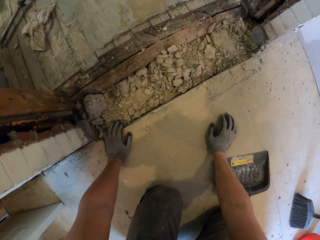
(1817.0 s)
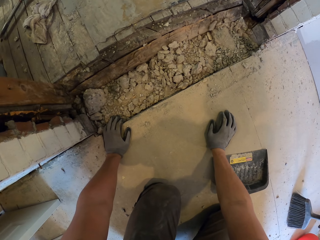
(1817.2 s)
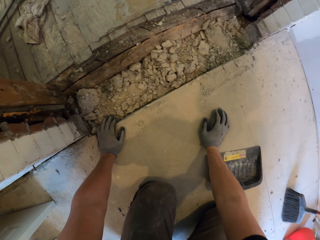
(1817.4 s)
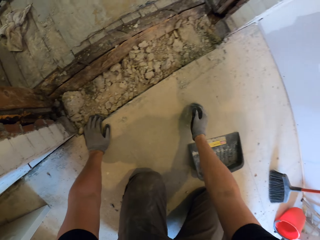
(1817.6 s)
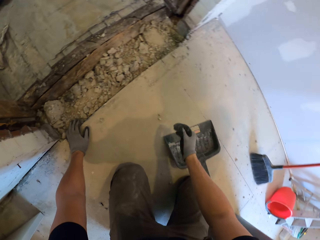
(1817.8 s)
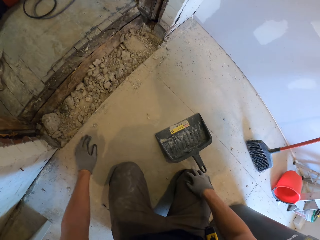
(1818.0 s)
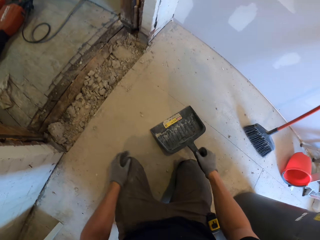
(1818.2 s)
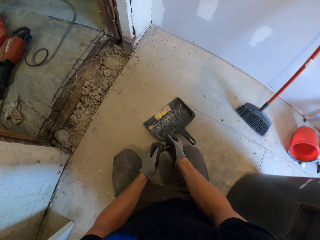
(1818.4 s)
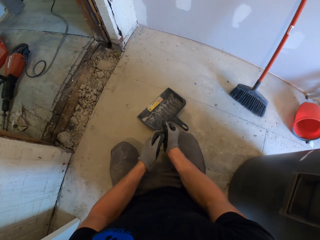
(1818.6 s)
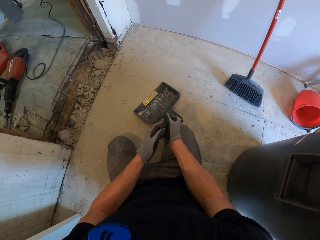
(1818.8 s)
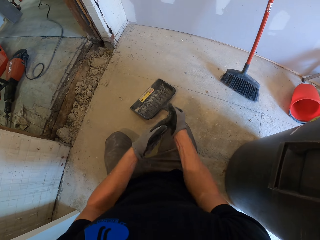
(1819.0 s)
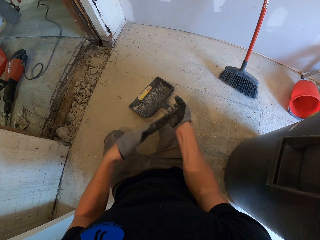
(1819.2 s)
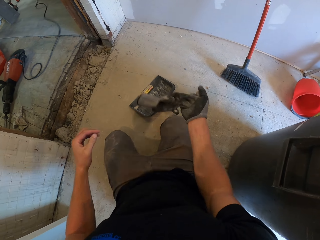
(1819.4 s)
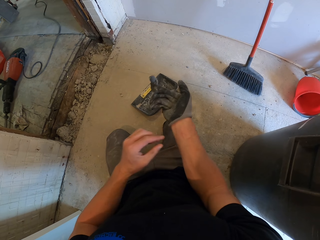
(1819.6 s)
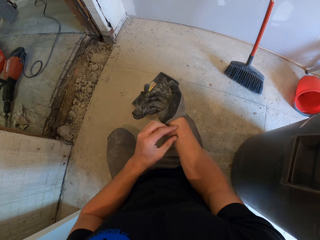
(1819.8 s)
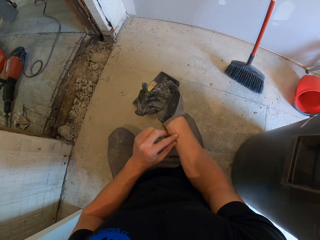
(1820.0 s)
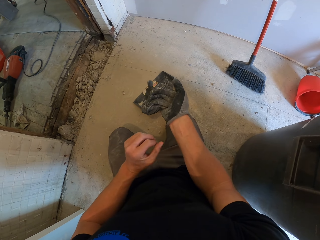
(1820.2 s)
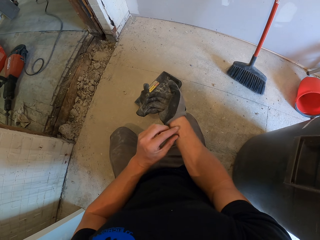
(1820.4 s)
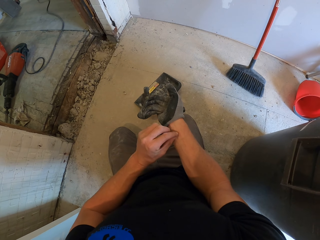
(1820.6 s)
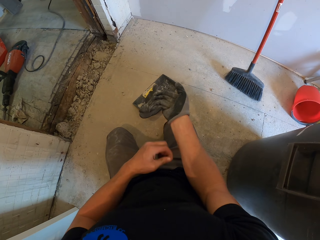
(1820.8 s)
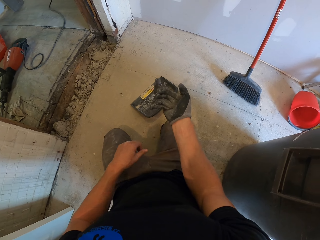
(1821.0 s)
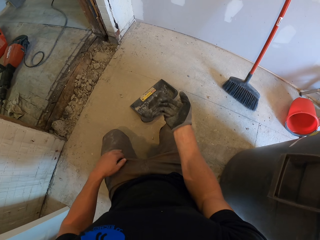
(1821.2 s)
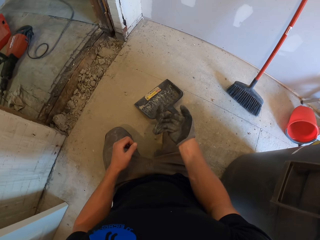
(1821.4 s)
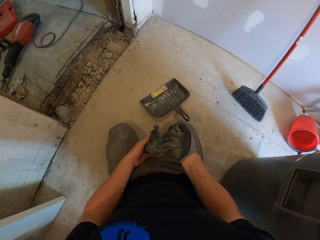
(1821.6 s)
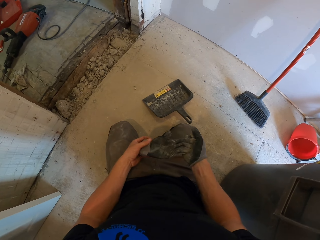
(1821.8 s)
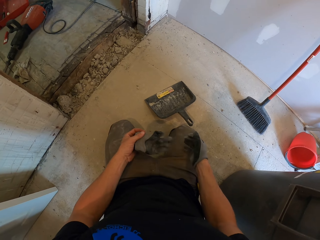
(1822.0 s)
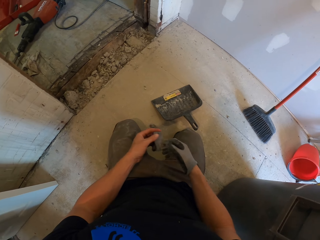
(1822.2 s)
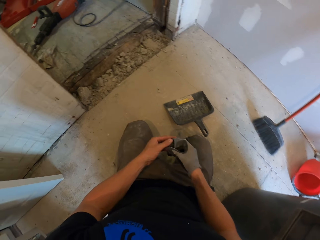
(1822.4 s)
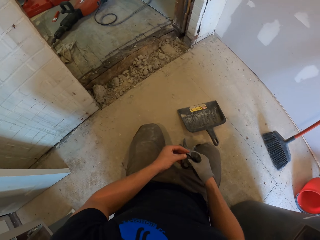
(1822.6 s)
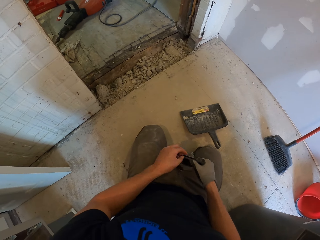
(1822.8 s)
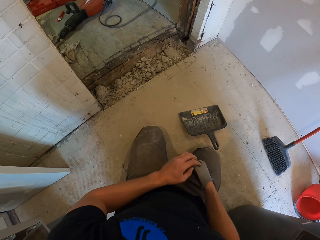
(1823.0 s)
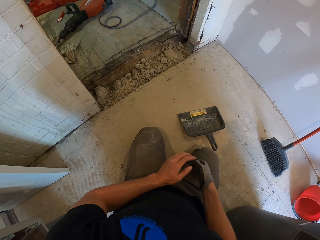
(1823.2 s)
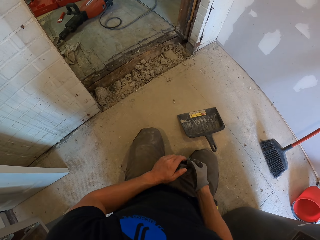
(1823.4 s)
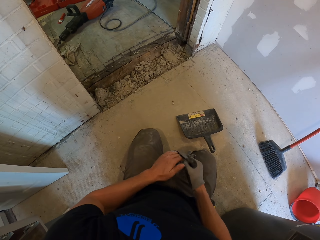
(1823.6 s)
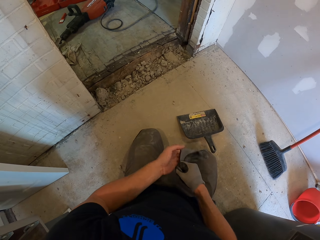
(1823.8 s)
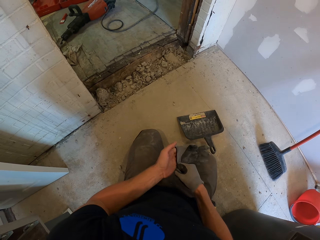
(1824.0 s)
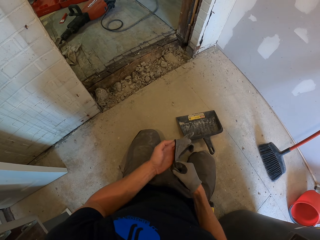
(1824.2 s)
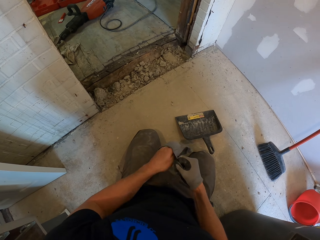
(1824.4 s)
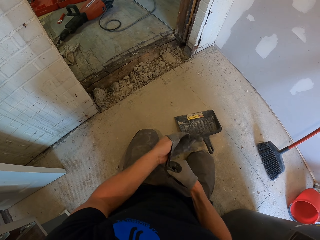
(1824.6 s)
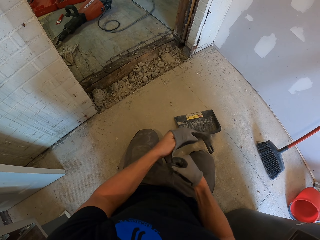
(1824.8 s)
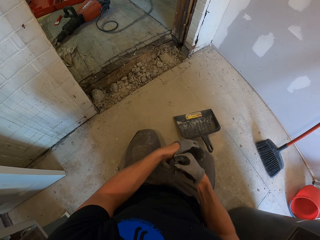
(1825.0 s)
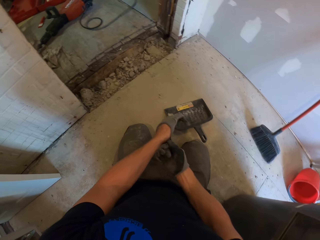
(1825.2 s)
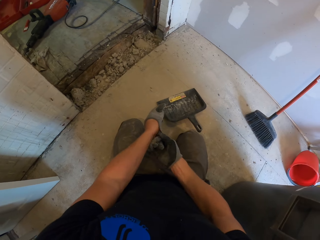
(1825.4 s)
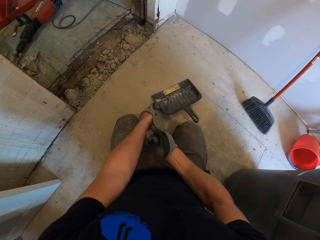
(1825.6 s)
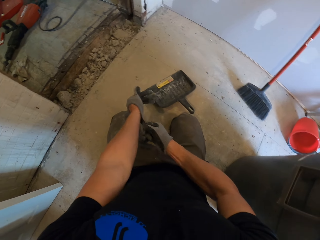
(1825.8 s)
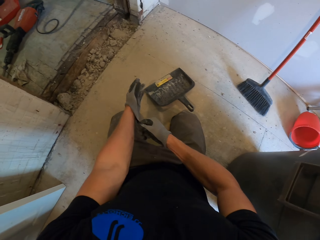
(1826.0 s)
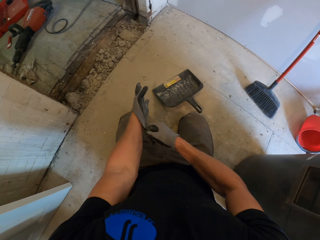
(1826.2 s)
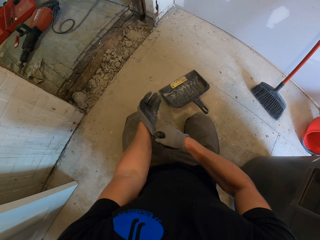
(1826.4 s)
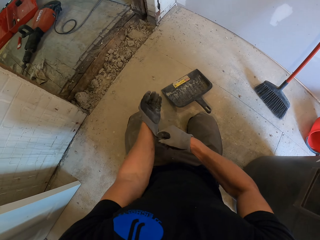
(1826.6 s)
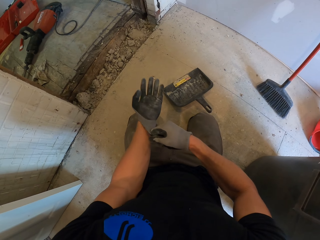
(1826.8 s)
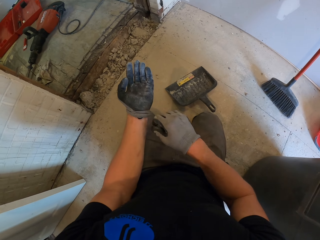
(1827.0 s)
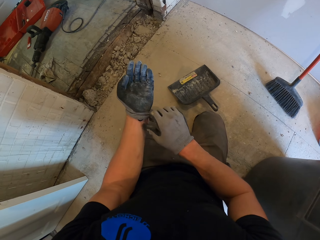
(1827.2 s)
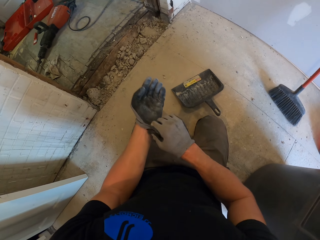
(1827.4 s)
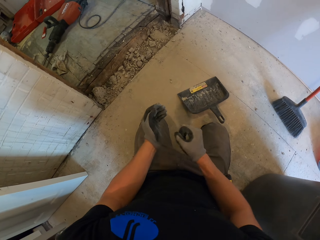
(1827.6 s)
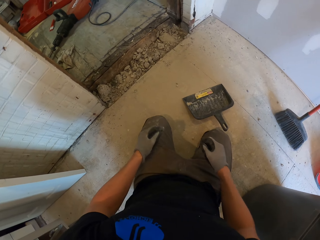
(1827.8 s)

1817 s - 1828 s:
The camera wearer touches the floor. They remove the glove. They touch the wrist. They hold the glove. They put on the glove.

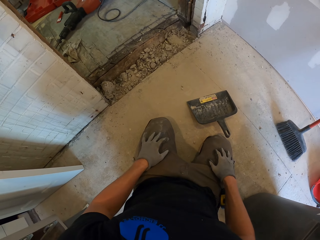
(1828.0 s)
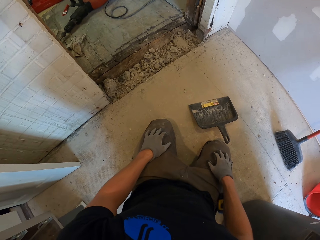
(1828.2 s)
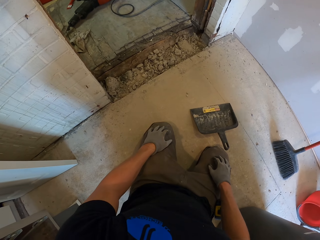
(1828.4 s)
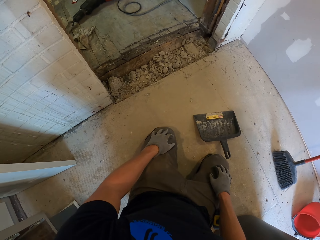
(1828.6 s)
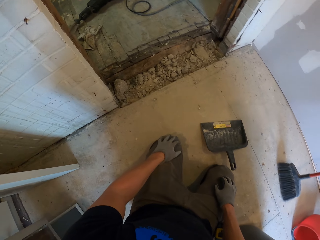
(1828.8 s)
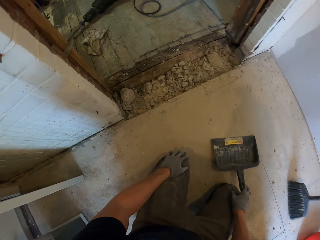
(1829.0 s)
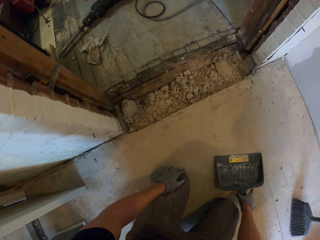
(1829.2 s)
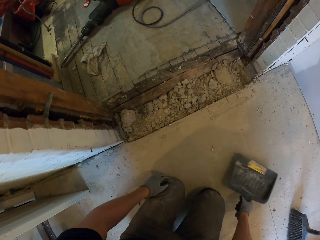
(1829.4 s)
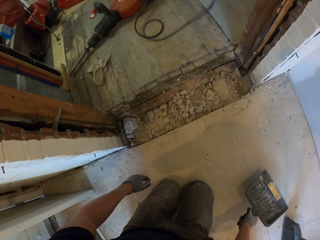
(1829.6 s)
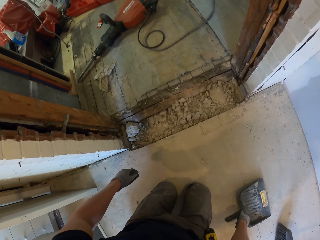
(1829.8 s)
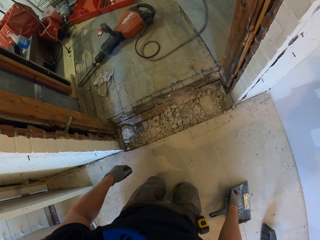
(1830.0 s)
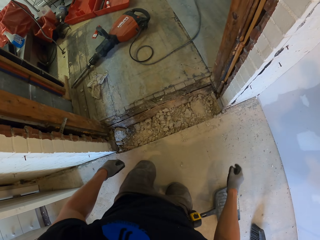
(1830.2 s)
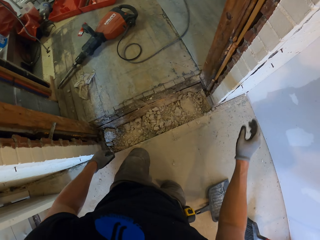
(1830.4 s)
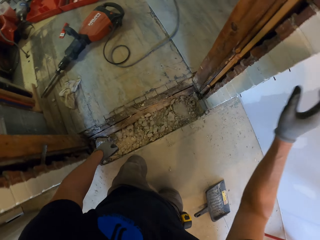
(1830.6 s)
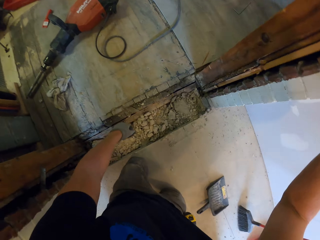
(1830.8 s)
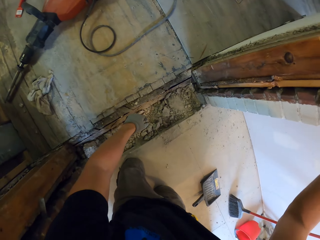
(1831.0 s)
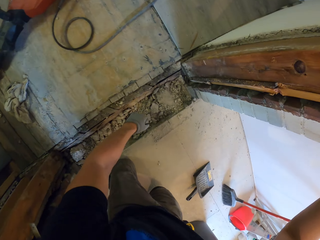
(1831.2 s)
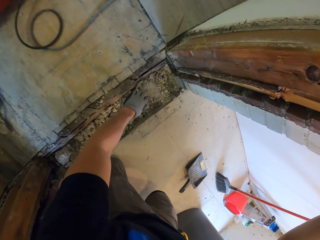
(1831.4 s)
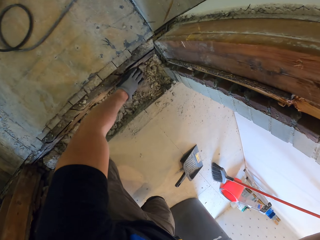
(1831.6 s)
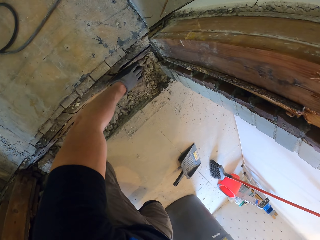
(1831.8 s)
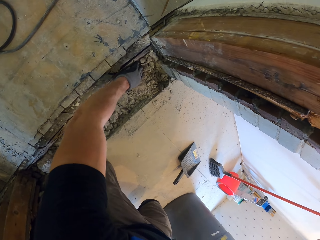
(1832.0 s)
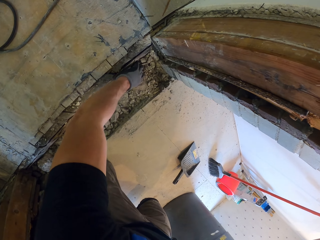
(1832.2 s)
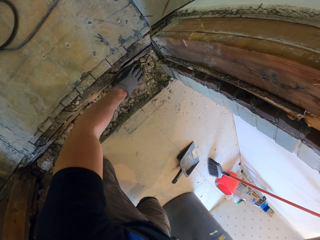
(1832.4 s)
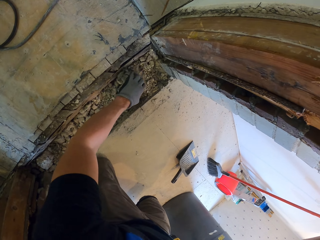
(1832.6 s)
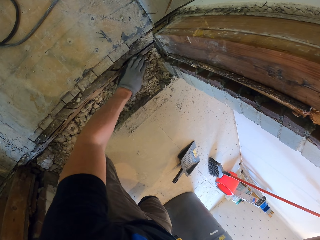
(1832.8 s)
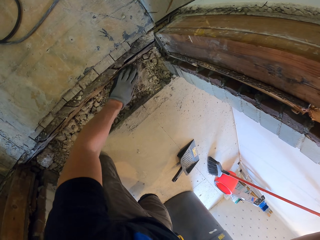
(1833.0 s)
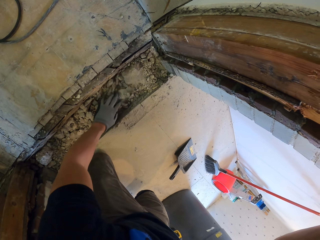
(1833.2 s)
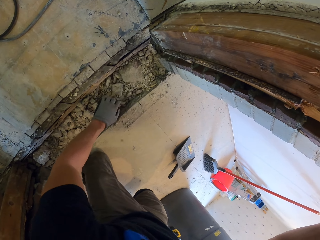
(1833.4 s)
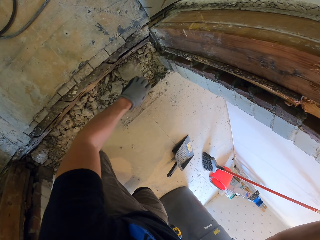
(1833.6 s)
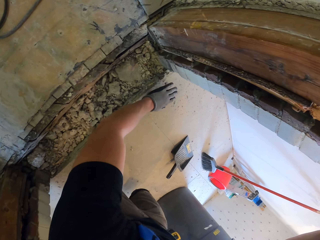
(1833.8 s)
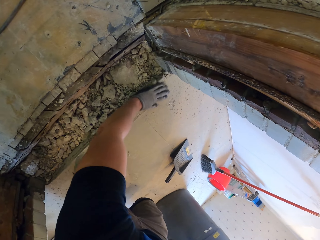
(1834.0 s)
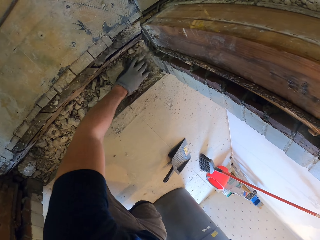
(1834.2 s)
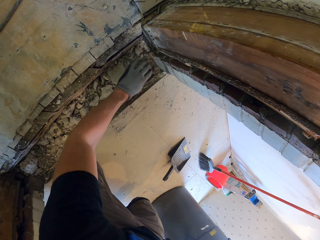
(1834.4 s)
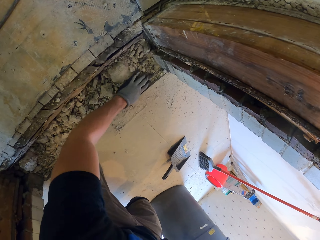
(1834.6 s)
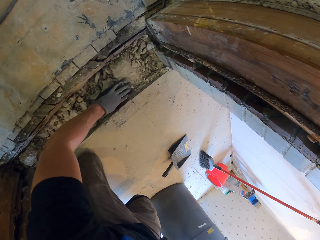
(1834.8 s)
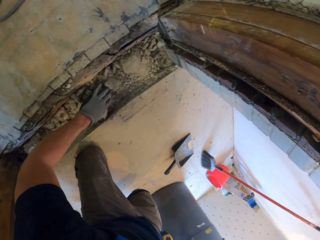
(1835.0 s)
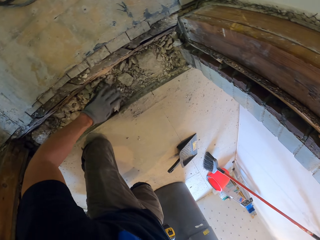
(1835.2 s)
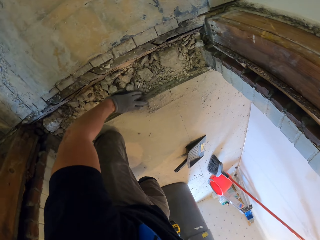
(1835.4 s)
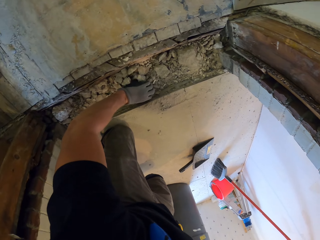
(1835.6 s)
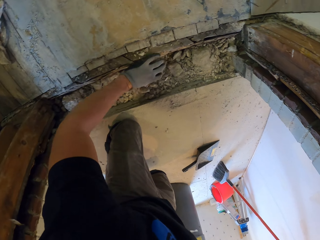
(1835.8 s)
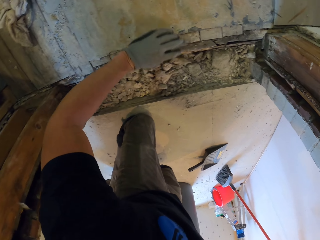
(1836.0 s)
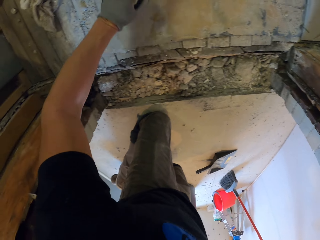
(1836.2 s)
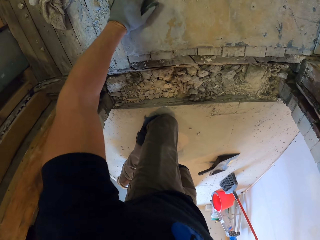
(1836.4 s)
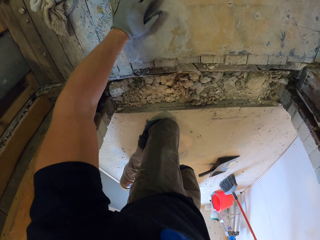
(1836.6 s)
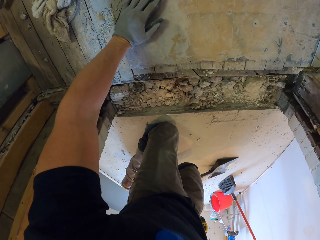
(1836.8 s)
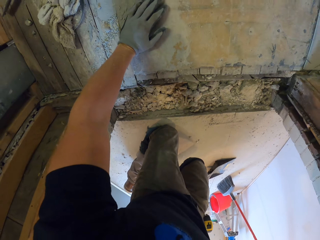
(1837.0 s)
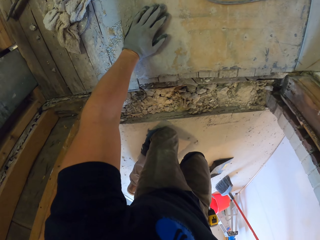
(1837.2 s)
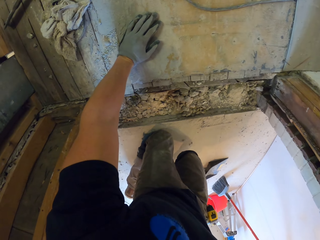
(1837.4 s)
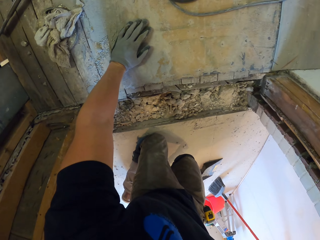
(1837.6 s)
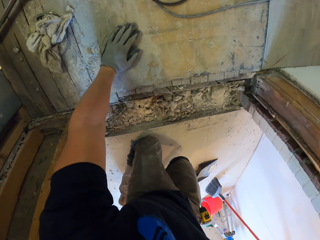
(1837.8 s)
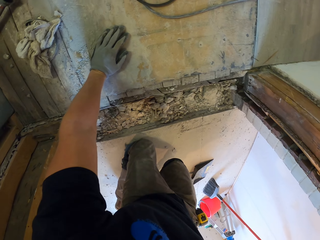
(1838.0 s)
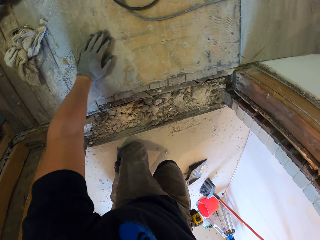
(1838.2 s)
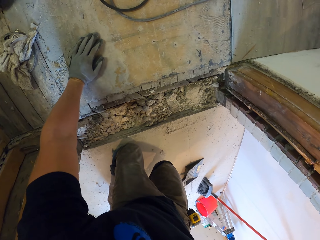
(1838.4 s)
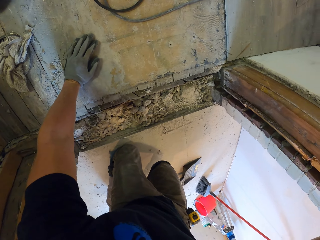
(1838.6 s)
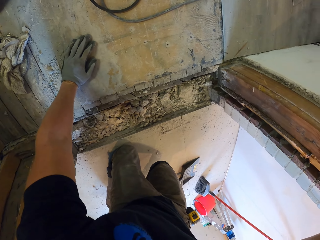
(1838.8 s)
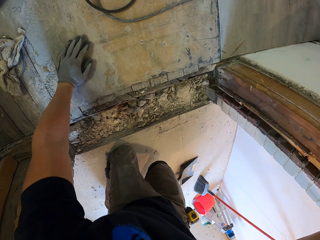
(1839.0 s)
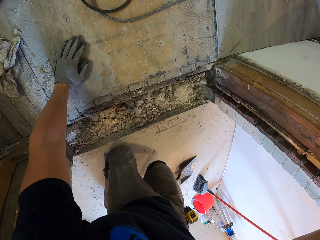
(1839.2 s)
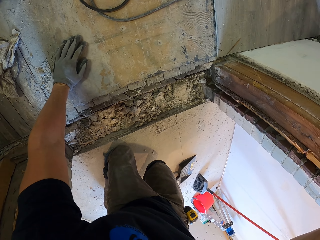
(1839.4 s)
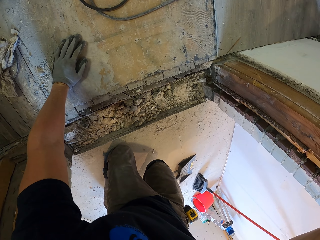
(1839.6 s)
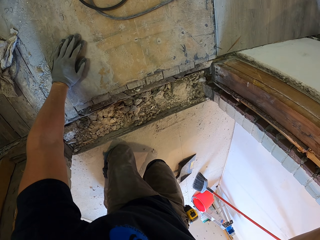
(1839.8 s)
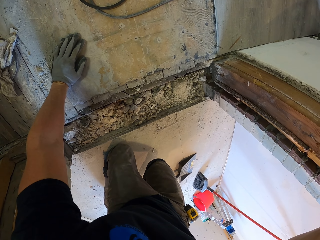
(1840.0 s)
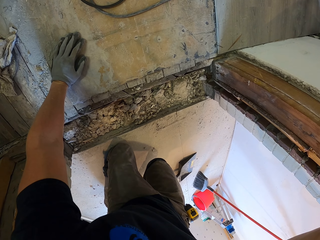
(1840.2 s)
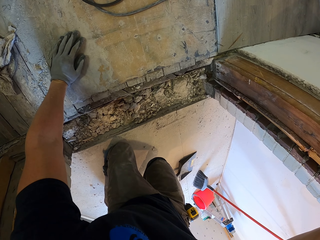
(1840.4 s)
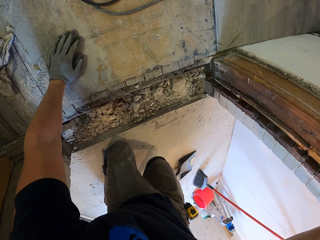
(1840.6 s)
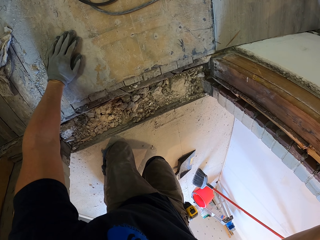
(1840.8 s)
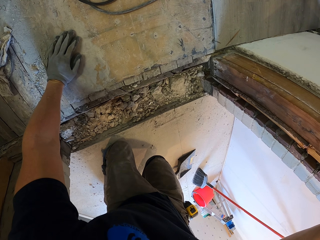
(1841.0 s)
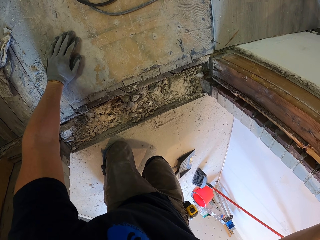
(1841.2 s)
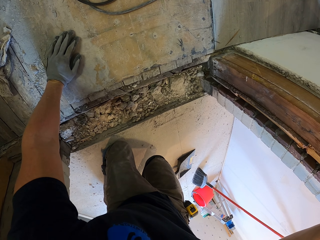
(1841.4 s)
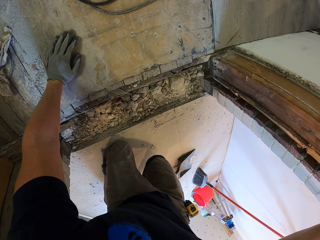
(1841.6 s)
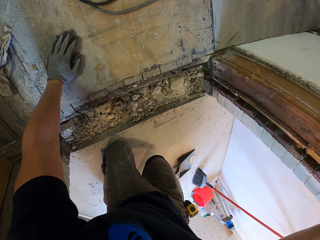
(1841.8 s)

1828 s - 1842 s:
The camera wearer moves the dustpan. They hold the wall. They touch the concrete. They remove the broken concrete on the floor. They touch the floor. They look around.
